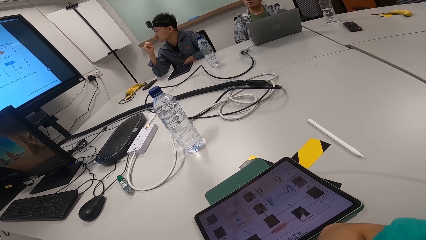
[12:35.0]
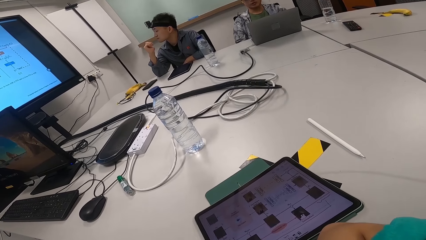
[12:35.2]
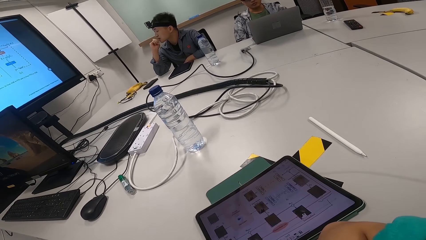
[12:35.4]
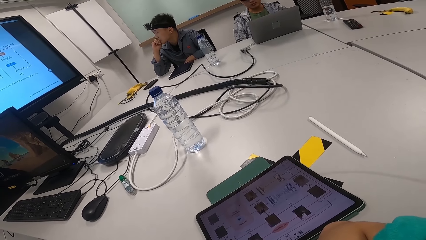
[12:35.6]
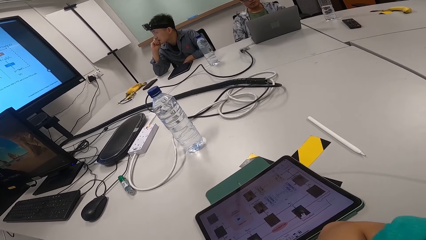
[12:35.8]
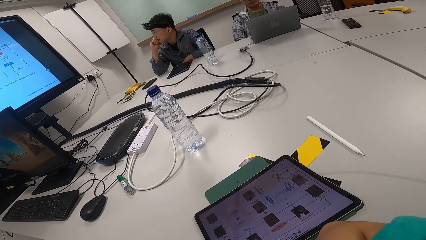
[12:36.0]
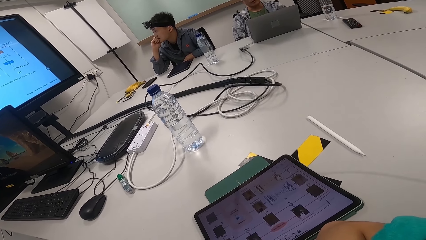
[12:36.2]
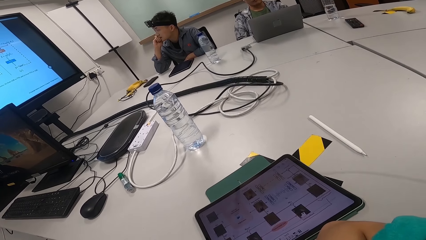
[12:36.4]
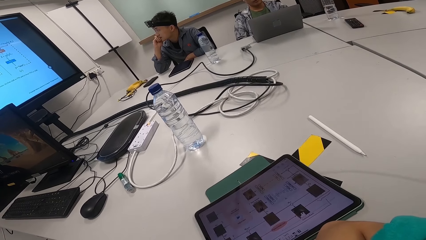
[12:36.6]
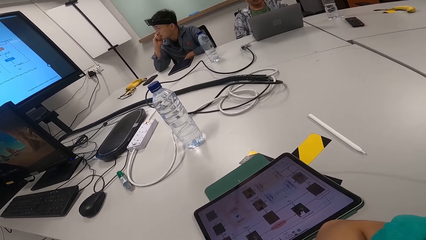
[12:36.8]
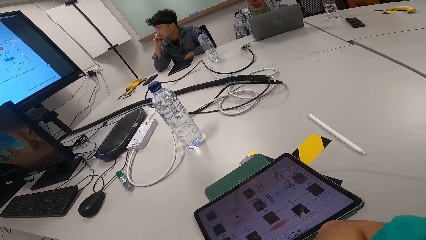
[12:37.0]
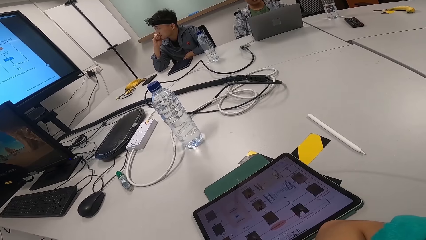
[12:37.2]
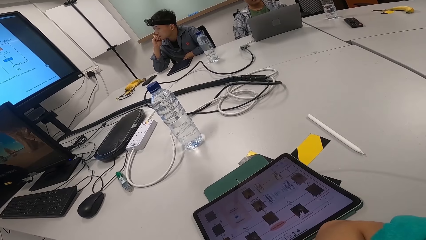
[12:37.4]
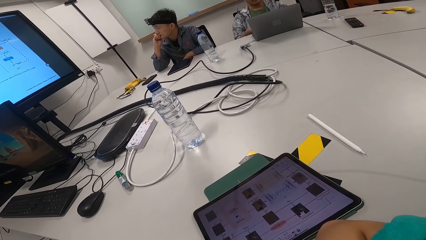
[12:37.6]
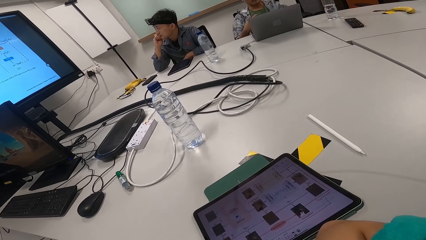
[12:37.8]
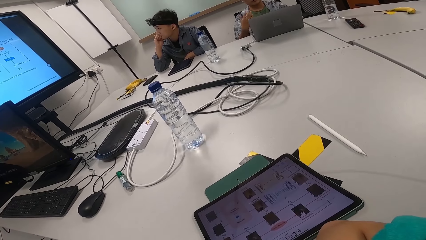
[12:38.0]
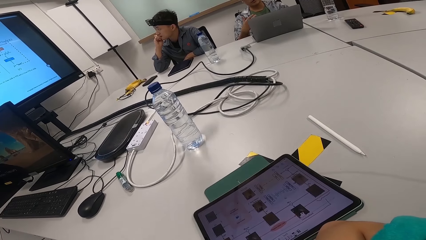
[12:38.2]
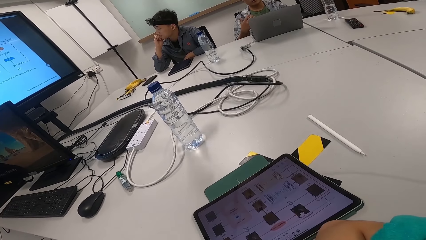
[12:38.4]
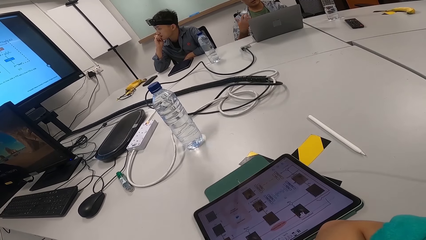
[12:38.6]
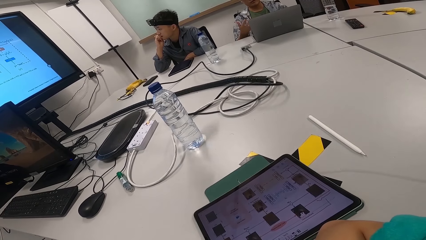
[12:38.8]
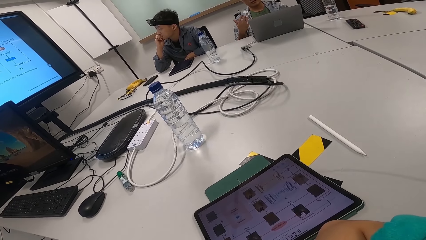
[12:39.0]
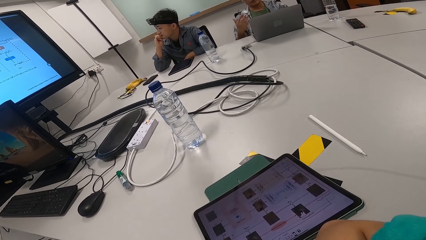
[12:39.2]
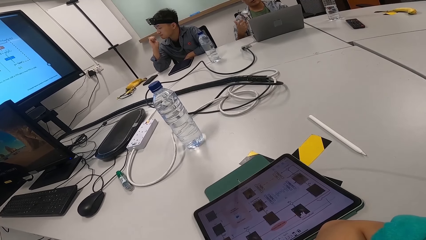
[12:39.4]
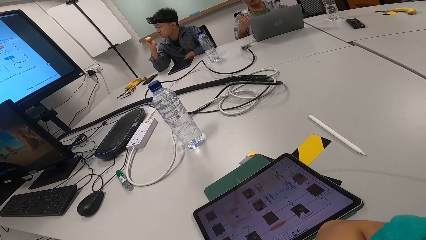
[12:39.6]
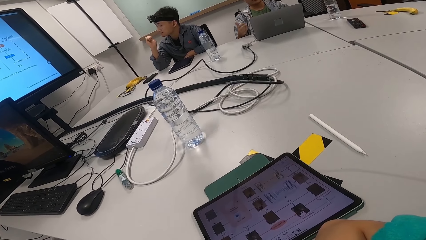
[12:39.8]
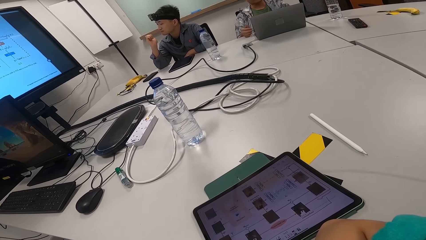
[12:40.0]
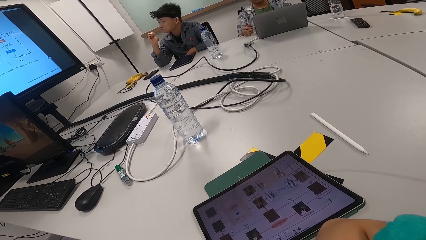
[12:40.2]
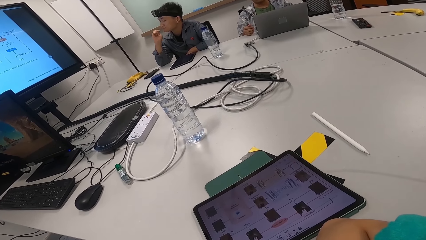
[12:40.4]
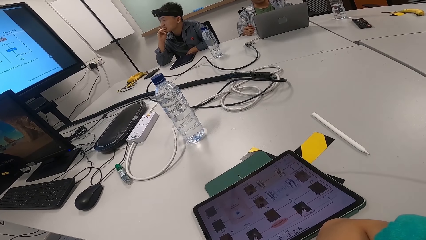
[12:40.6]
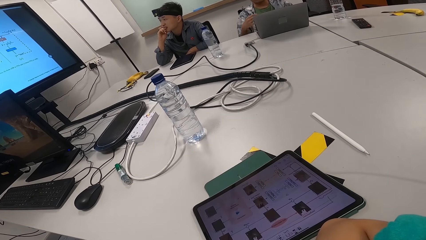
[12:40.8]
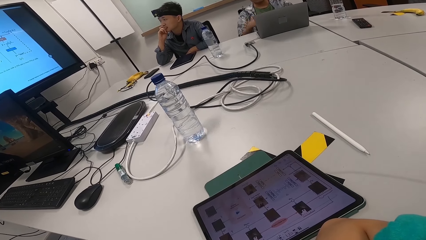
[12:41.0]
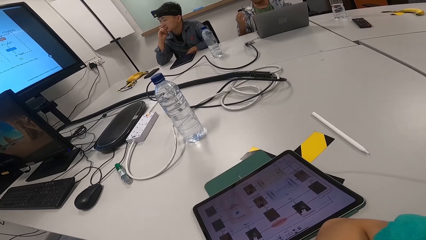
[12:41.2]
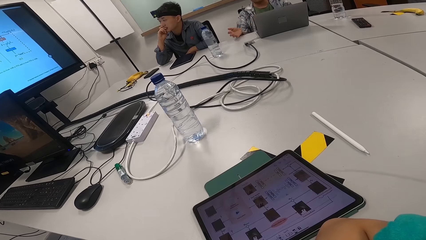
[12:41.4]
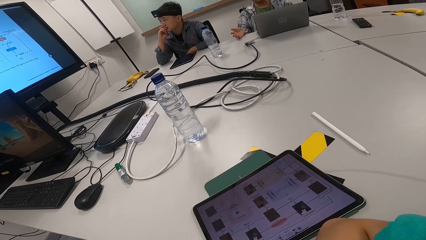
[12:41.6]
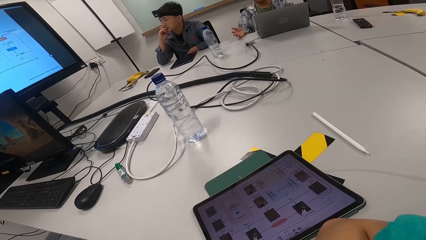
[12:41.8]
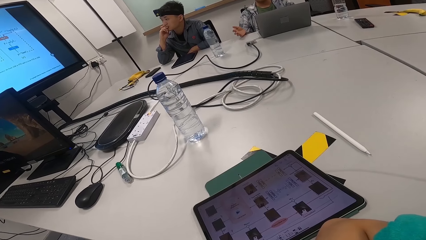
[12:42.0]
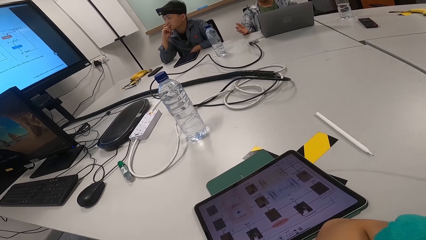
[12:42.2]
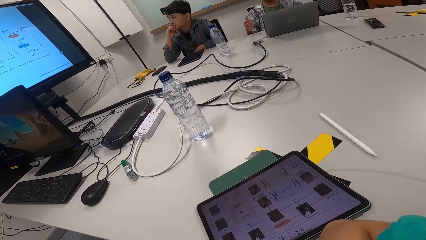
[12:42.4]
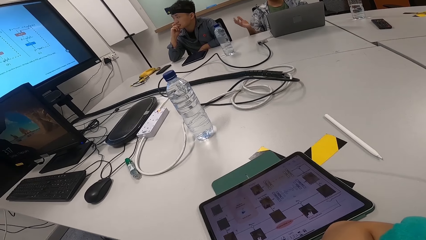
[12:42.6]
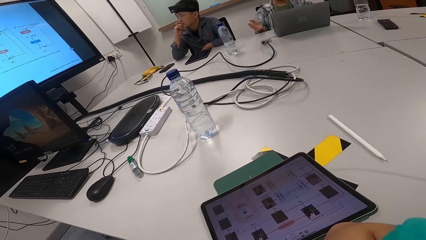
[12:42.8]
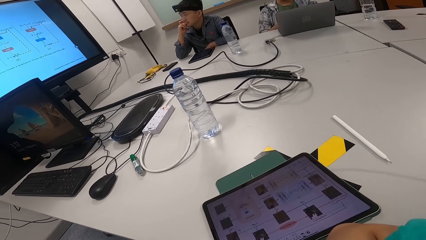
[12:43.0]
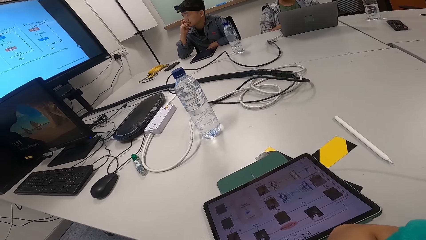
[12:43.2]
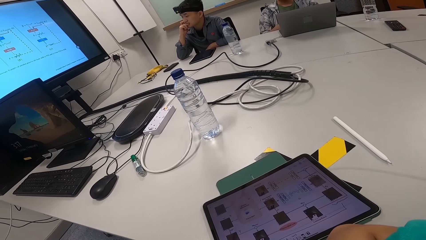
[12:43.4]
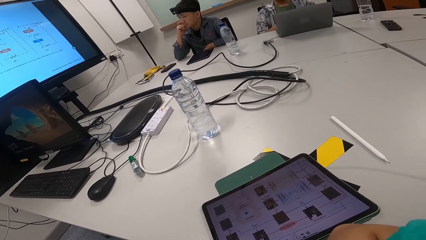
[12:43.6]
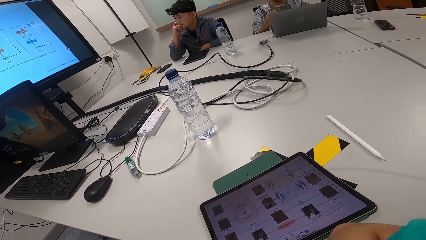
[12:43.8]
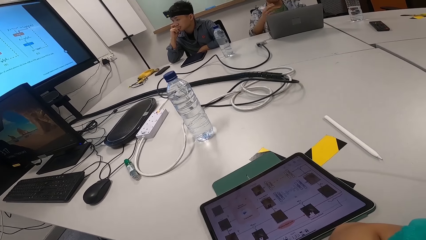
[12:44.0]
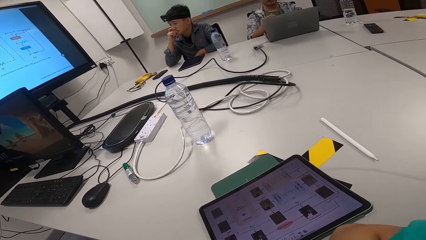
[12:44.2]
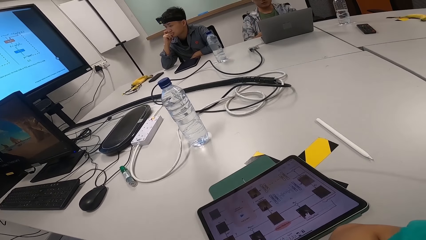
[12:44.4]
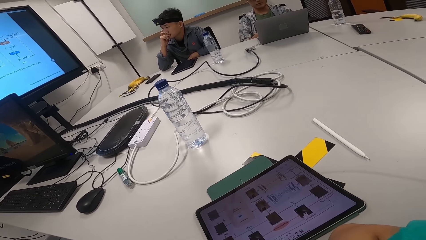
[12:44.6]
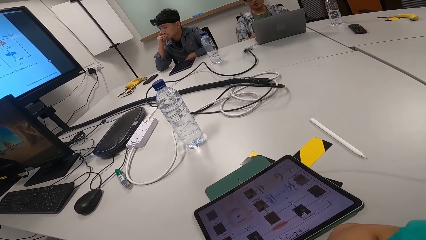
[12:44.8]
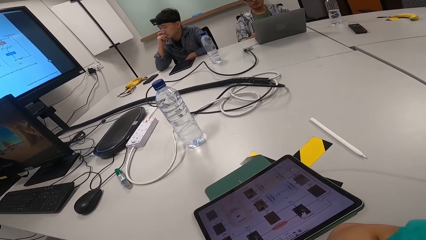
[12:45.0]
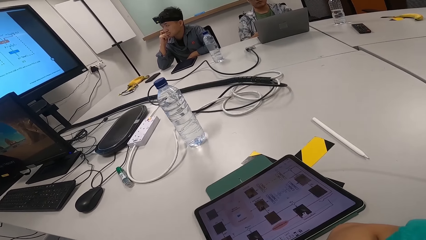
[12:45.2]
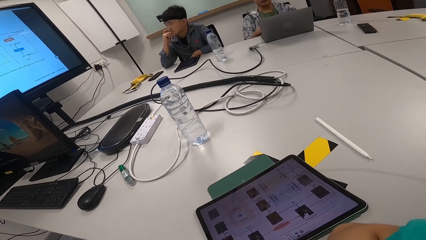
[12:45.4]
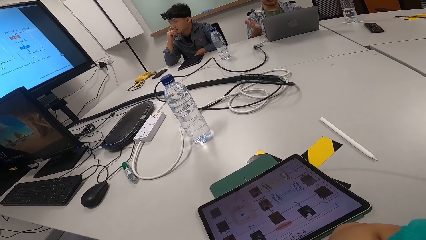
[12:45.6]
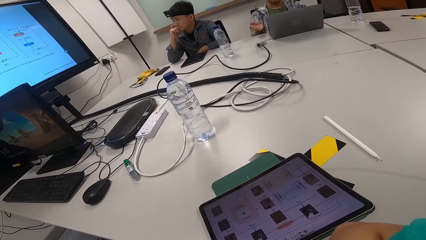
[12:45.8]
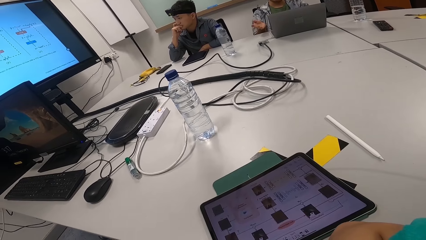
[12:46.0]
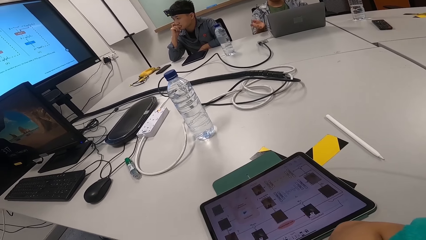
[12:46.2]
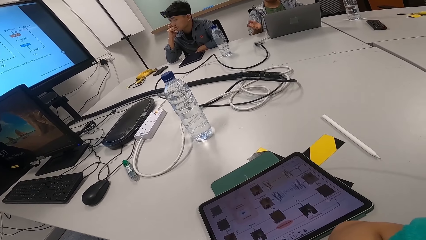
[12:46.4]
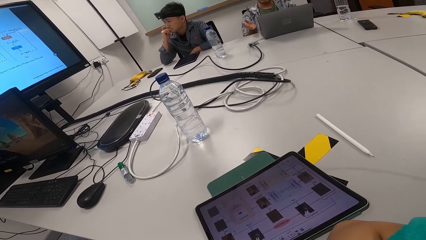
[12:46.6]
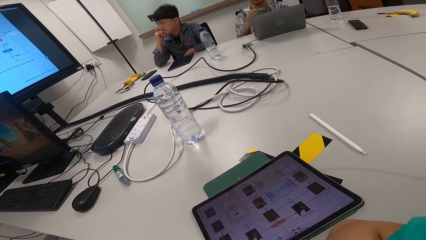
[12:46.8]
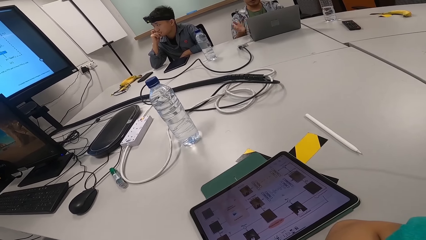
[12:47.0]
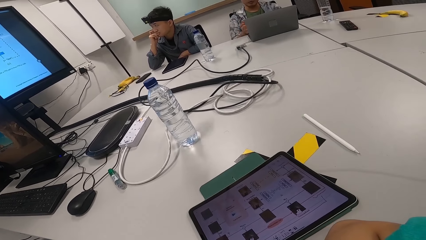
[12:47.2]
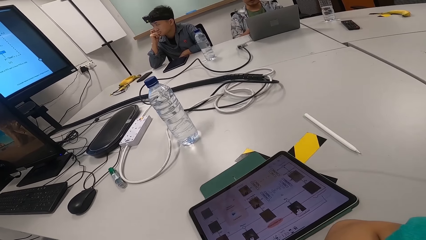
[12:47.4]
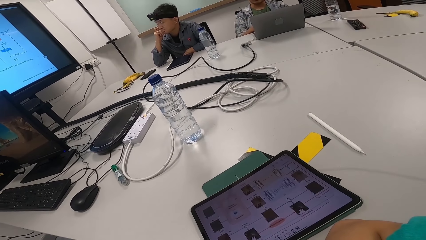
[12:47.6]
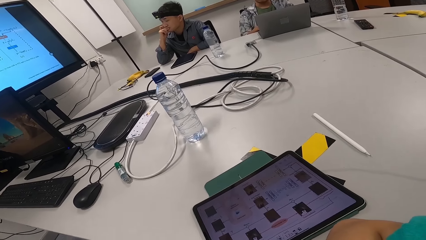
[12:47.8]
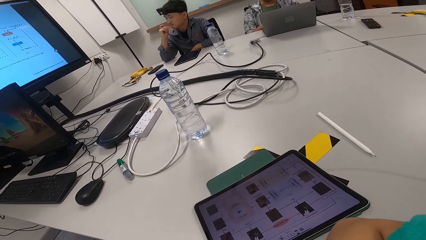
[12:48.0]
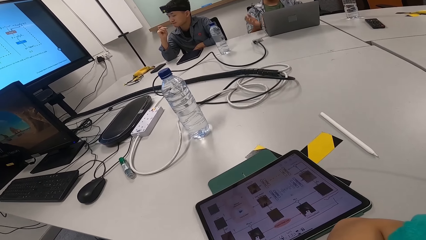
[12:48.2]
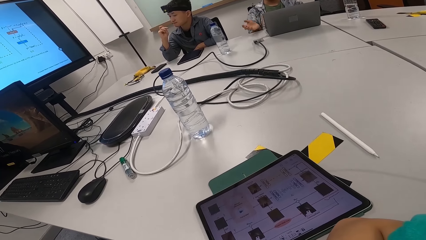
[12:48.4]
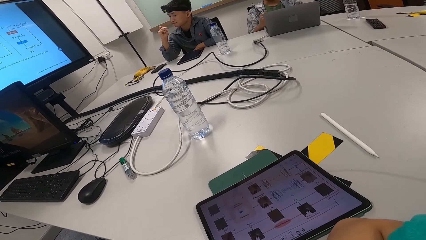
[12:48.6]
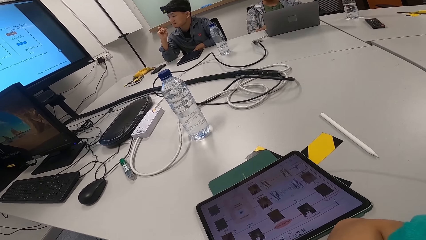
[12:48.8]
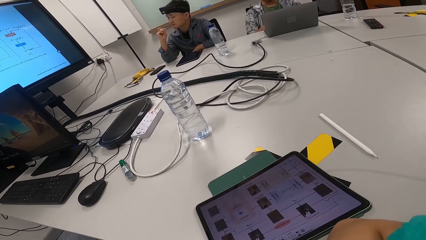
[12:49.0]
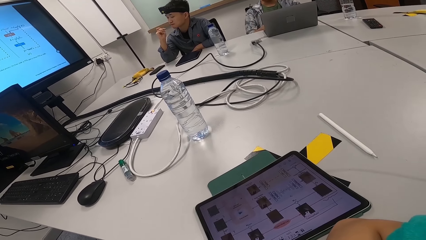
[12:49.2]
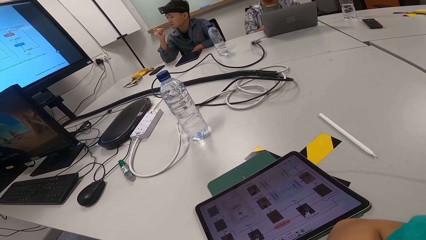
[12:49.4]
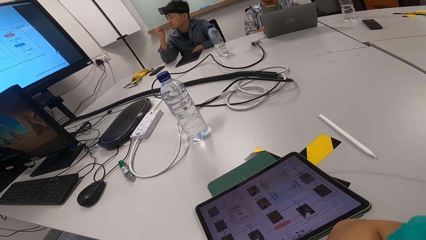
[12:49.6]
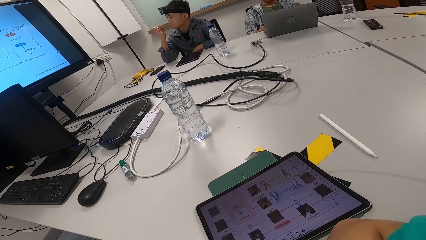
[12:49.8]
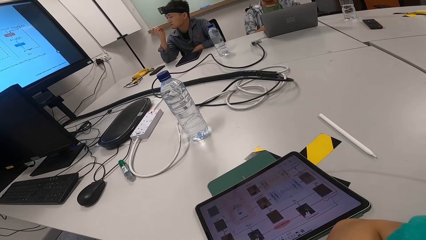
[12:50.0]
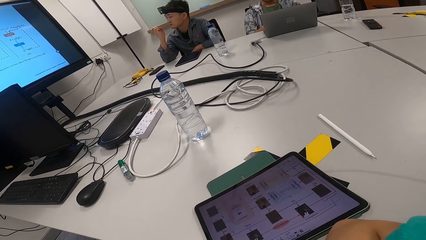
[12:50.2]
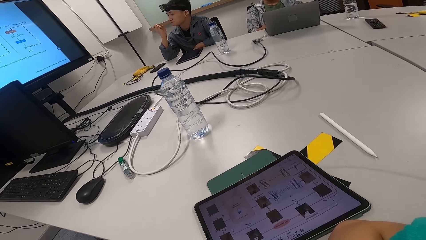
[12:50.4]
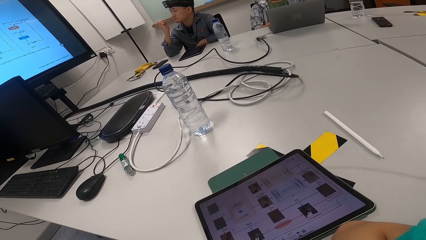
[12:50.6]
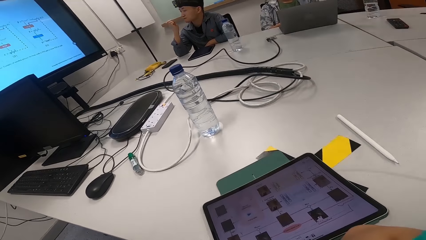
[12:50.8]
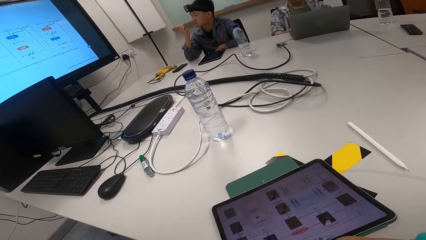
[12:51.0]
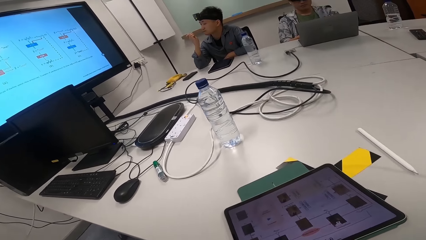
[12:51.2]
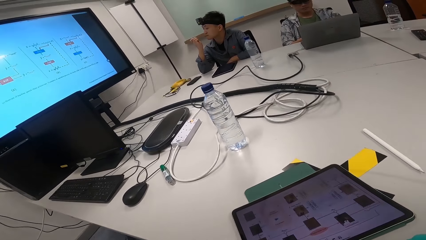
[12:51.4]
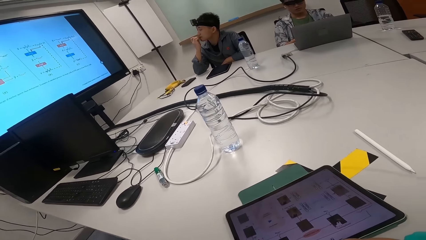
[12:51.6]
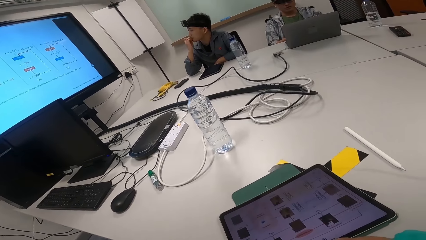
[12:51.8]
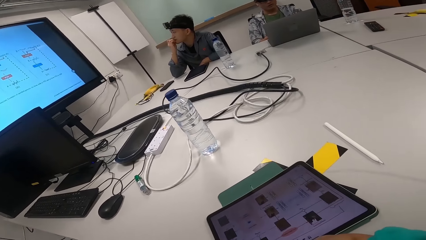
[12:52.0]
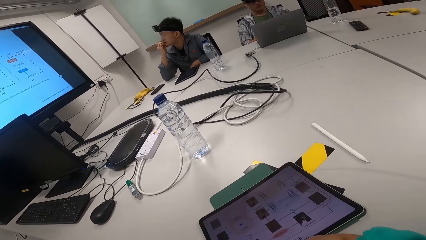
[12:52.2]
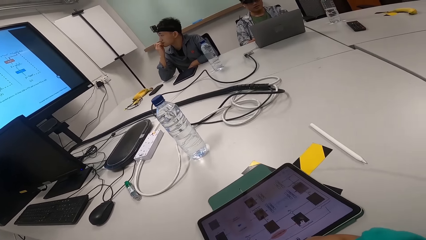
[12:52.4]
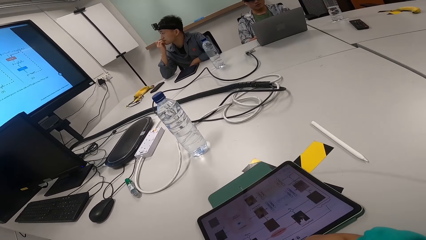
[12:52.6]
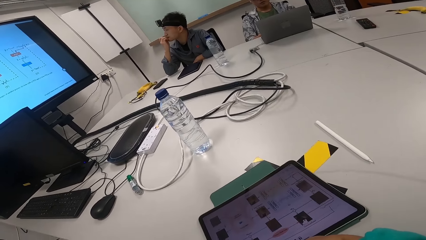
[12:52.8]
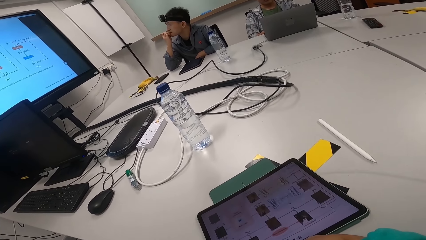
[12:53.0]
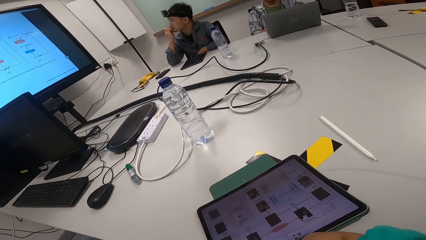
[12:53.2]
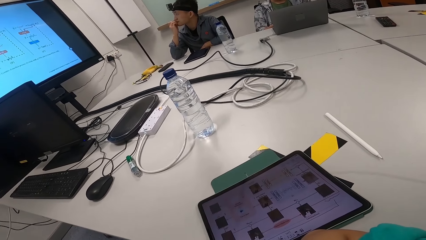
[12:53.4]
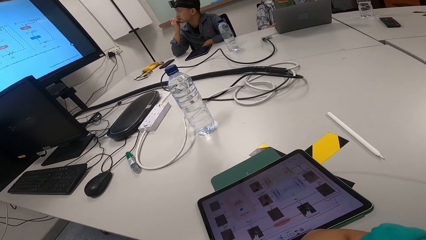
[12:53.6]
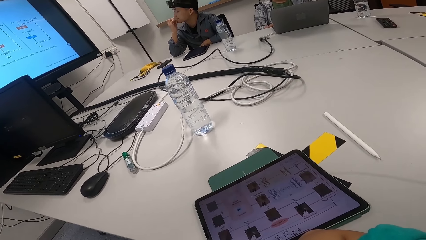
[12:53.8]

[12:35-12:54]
A man converses with the camera wearer and another man. The camera wearer looks at the first man and the other man. They look at the screen.
